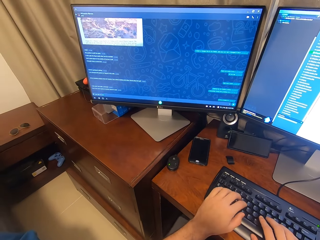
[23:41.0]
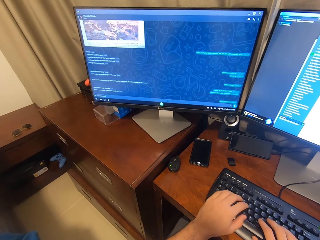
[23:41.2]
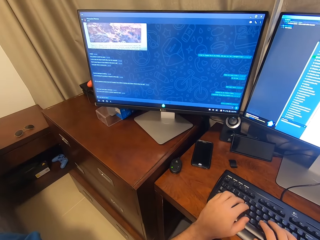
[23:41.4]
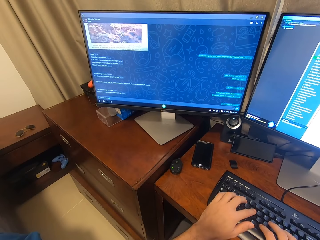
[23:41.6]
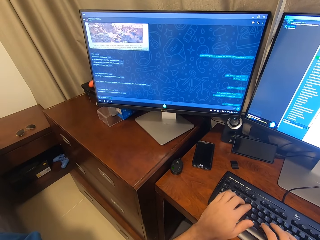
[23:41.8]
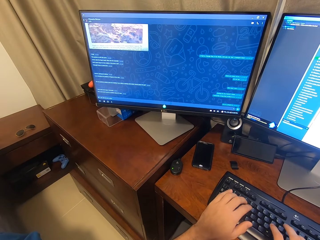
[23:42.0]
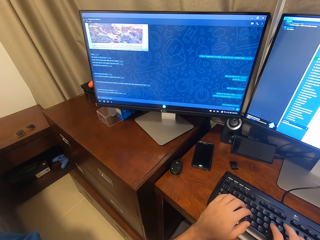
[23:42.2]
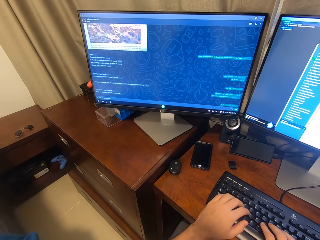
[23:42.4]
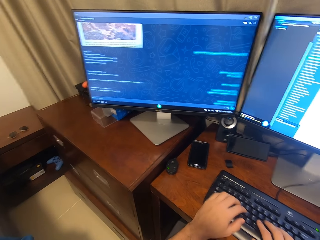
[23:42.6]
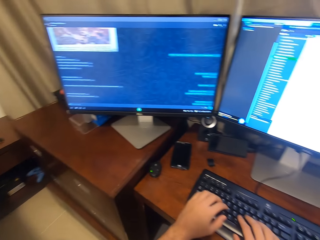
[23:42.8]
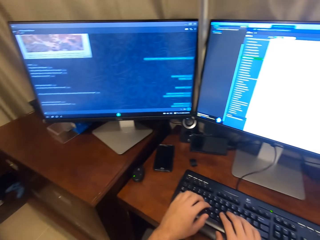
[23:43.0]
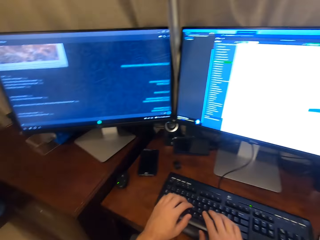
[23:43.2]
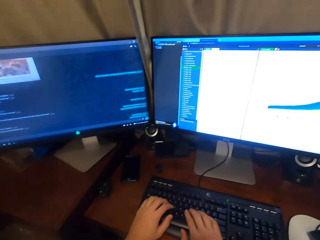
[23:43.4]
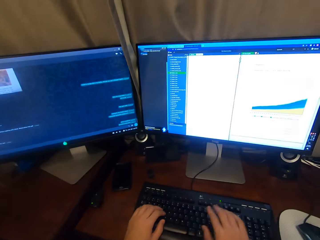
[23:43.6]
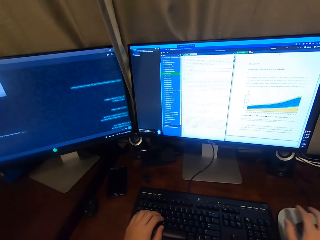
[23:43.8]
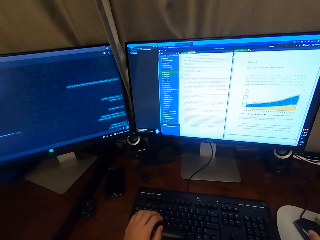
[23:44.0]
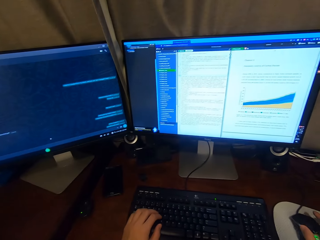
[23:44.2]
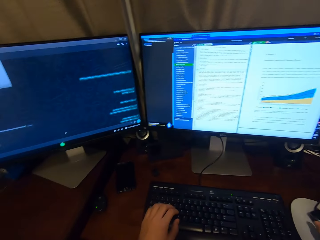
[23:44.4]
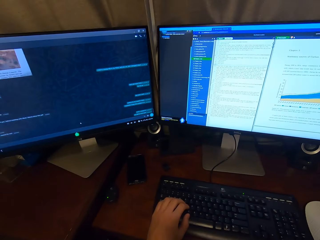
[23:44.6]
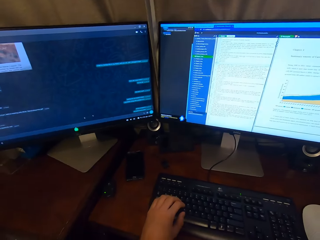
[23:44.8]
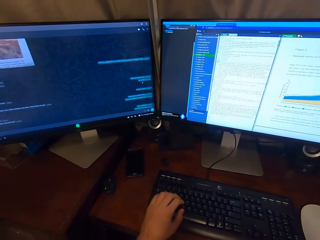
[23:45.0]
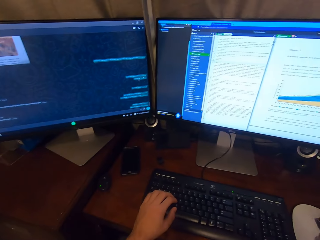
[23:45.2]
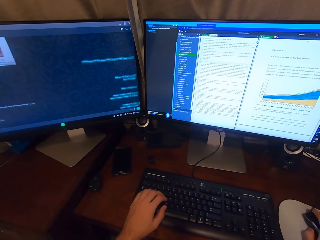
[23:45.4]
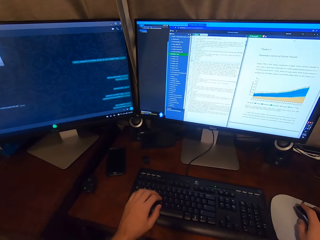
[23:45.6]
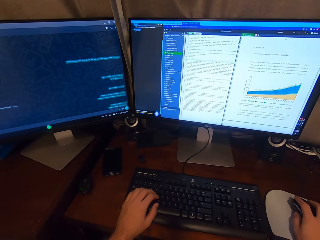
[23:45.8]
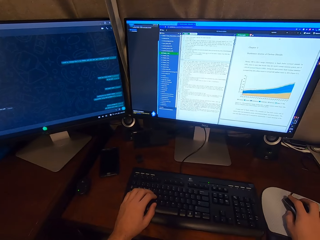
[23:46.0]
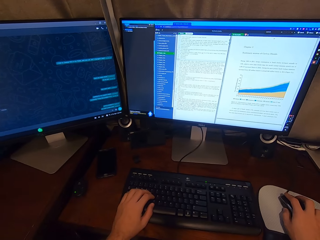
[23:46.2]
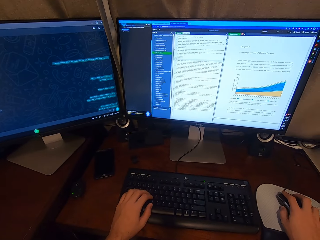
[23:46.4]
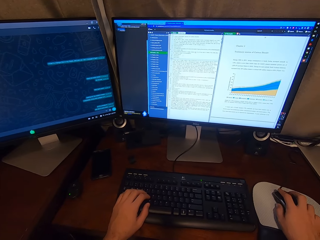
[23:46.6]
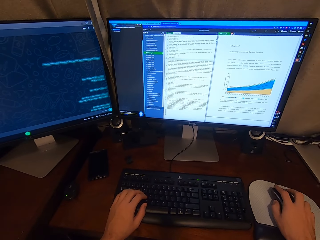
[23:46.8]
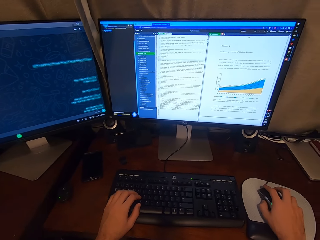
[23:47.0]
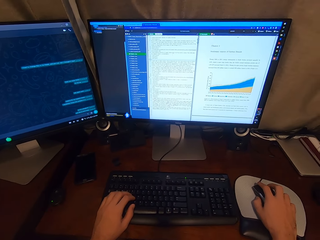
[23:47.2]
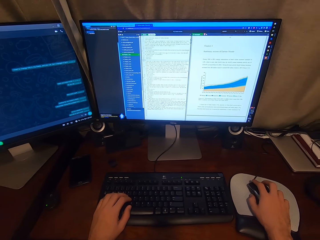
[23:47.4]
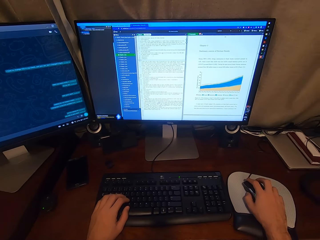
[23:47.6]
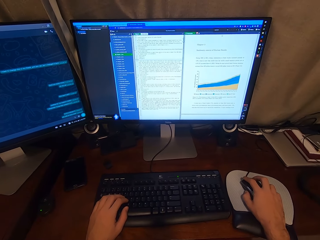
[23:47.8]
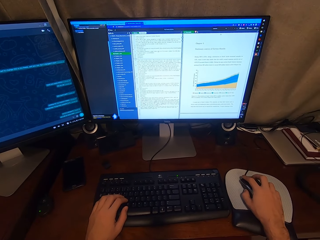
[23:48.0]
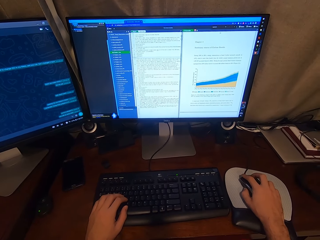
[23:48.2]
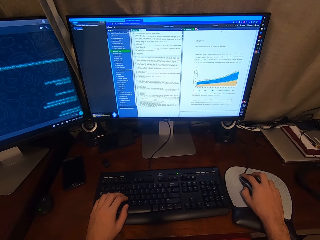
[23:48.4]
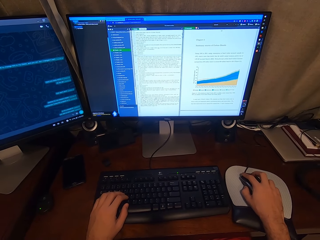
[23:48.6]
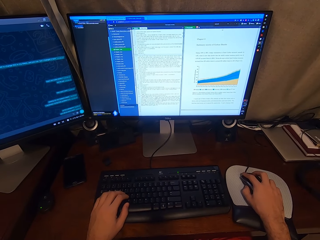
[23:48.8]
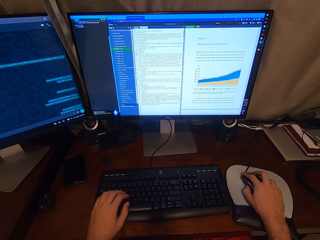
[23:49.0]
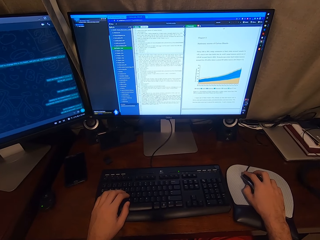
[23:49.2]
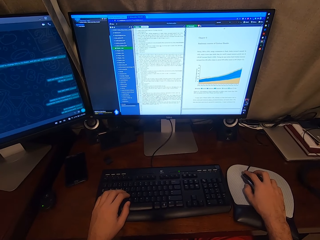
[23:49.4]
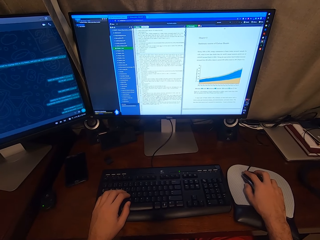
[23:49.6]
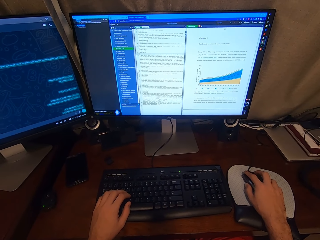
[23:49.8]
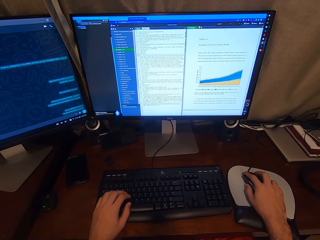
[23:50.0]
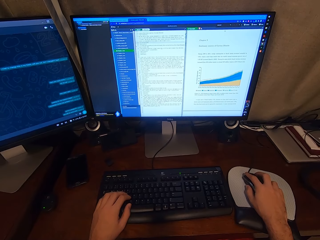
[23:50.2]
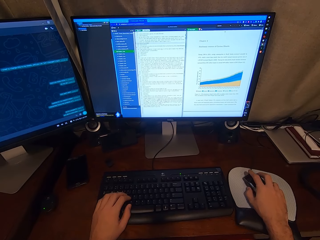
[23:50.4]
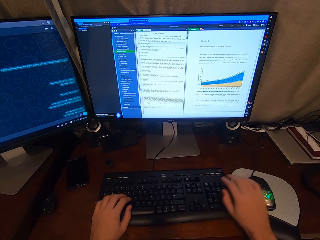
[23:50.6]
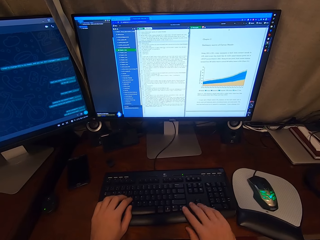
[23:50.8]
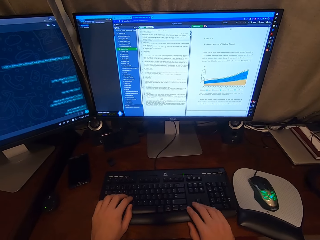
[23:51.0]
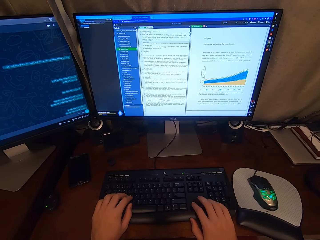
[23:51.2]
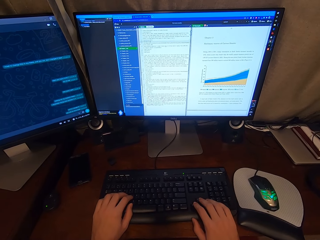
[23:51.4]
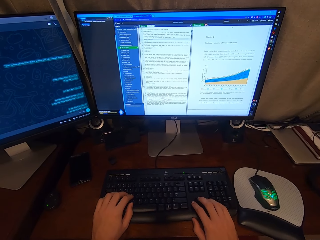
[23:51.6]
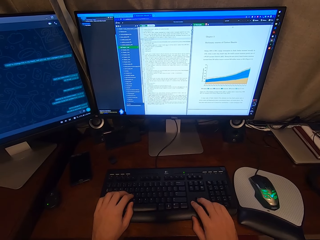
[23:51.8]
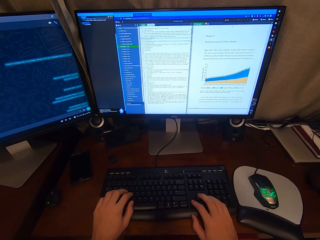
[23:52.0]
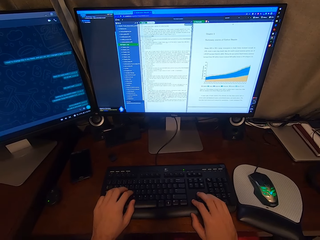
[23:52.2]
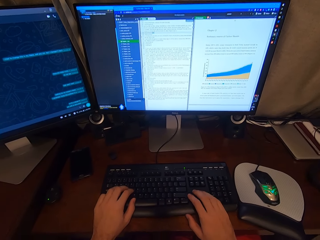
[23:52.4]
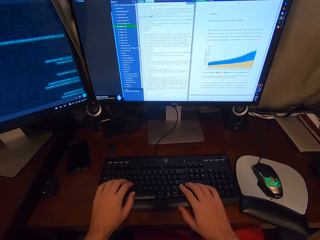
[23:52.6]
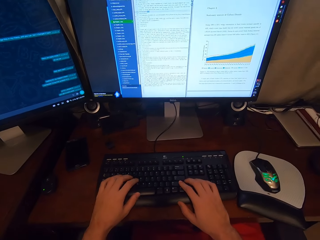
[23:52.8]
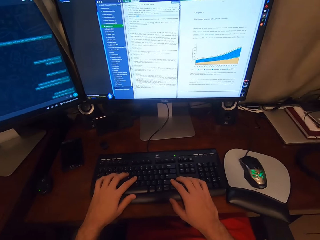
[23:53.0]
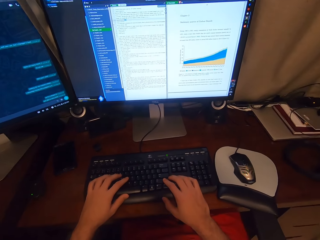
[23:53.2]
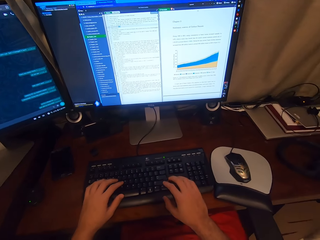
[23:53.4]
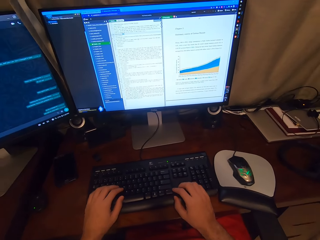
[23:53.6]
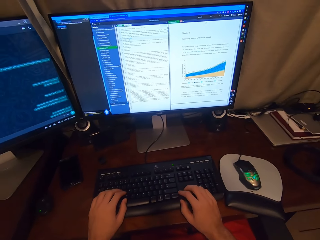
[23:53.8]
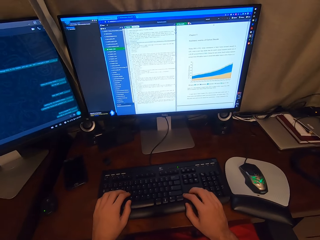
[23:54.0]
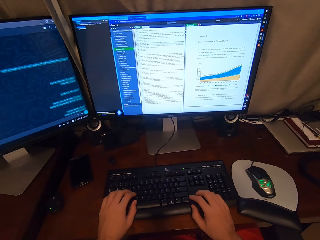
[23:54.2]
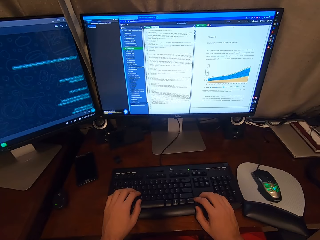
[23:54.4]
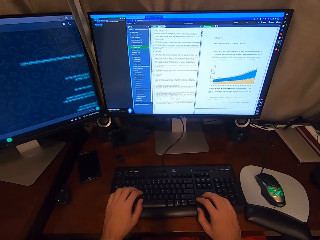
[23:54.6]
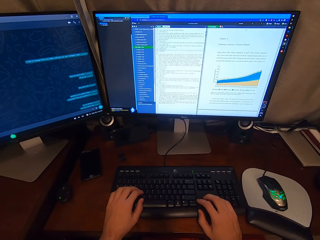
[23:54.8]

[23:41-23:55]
The camera wearer holds the USB mouse attached to the desktop computer with his right hand. He slightly moves the USB mouse in his right hand. He scrolls the computer. He clicks on the USB mouse attached to the desktop computer with his right hand. He types on the desktop computer keyboard with his right hand.

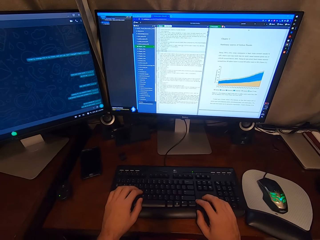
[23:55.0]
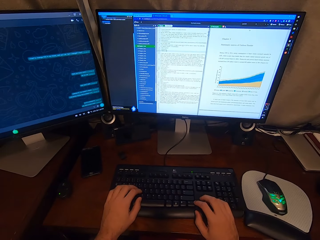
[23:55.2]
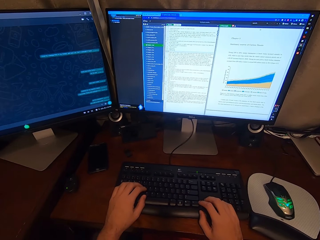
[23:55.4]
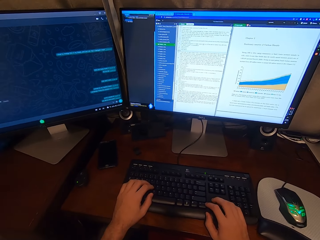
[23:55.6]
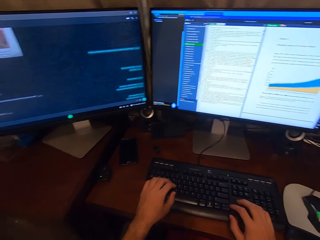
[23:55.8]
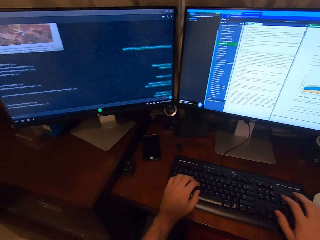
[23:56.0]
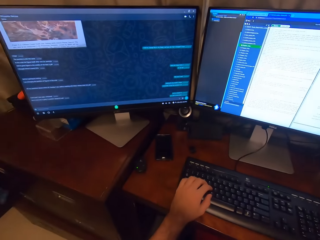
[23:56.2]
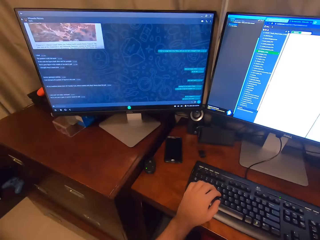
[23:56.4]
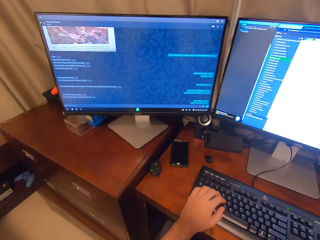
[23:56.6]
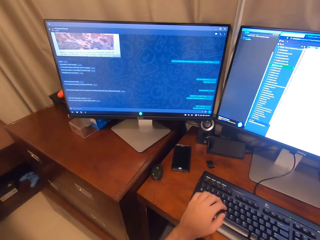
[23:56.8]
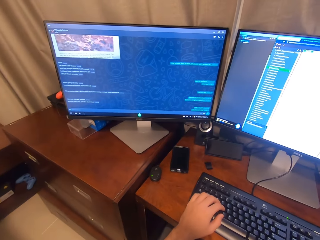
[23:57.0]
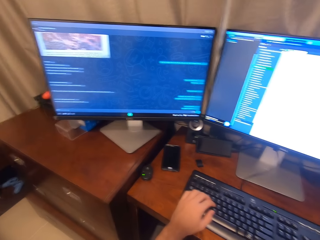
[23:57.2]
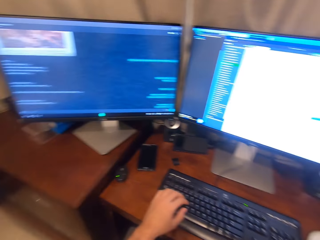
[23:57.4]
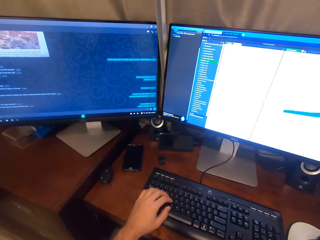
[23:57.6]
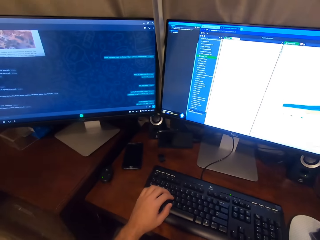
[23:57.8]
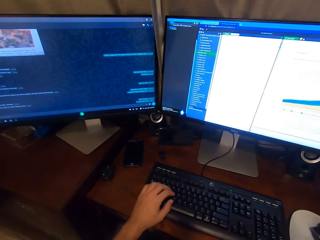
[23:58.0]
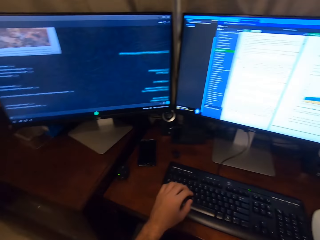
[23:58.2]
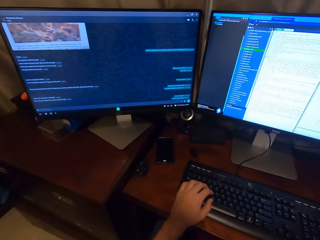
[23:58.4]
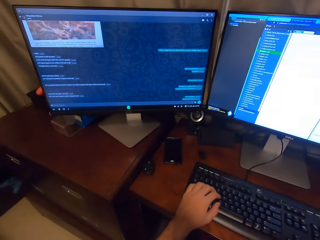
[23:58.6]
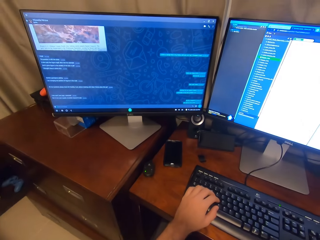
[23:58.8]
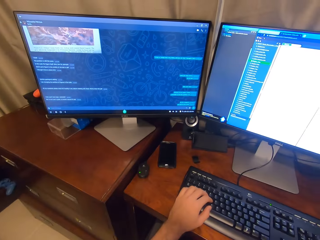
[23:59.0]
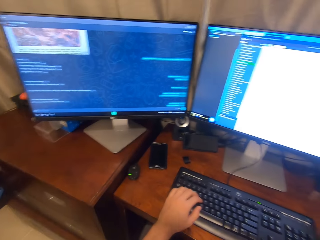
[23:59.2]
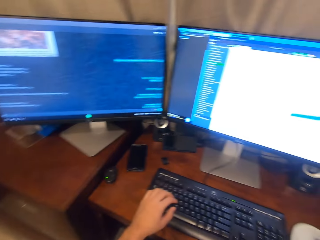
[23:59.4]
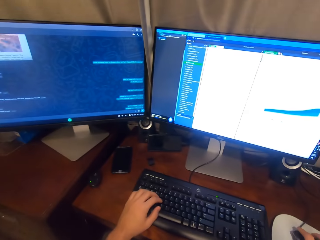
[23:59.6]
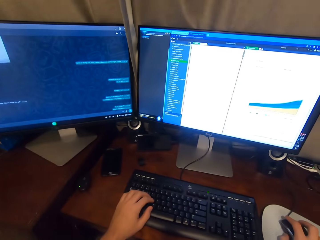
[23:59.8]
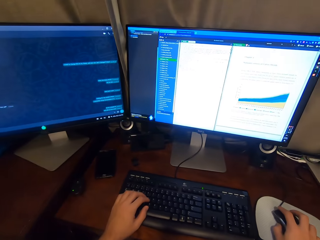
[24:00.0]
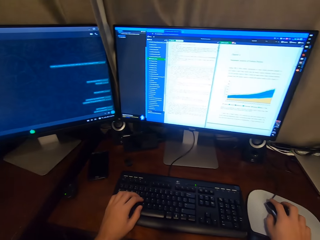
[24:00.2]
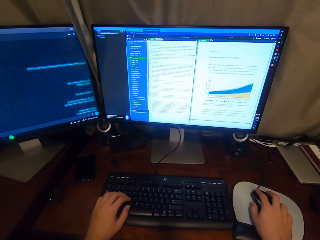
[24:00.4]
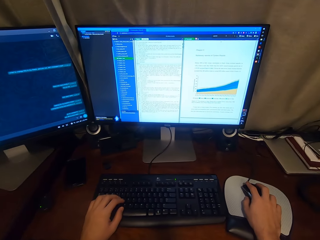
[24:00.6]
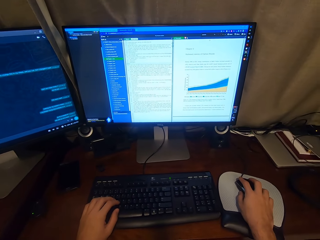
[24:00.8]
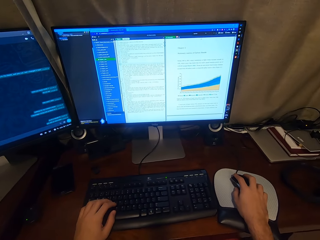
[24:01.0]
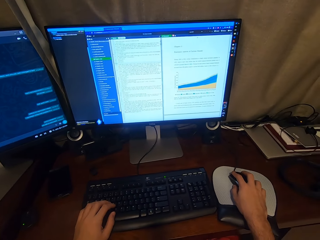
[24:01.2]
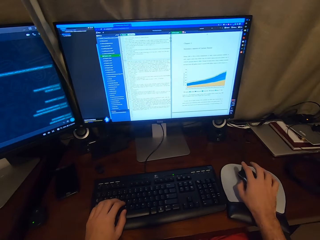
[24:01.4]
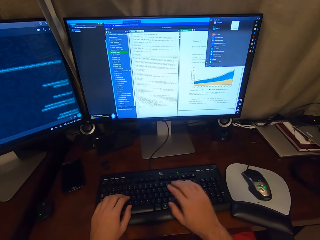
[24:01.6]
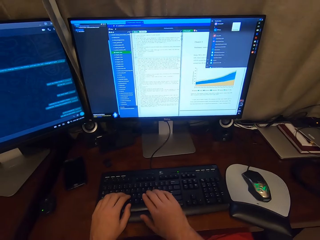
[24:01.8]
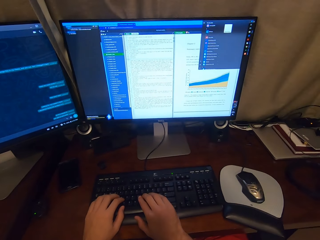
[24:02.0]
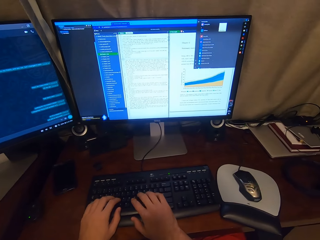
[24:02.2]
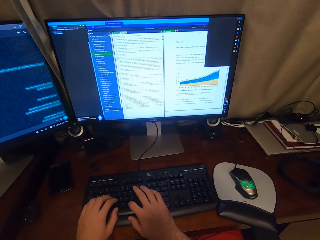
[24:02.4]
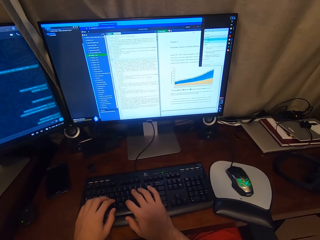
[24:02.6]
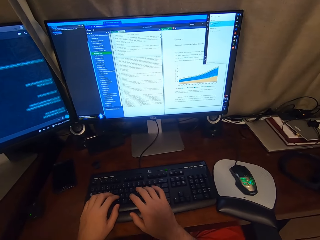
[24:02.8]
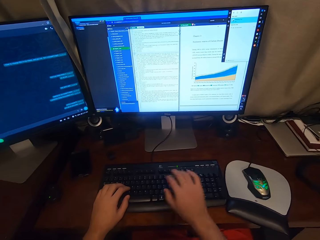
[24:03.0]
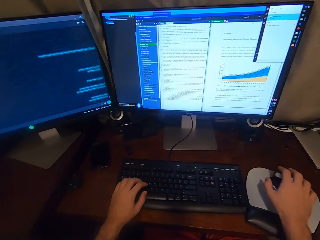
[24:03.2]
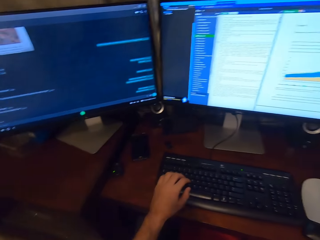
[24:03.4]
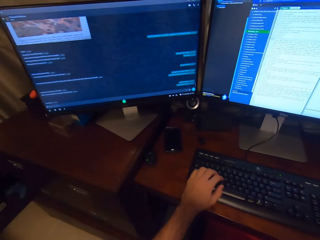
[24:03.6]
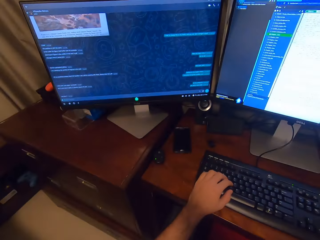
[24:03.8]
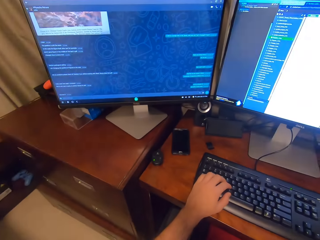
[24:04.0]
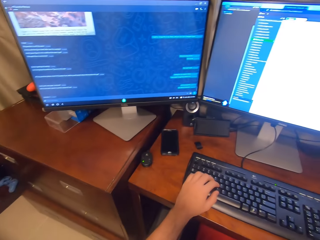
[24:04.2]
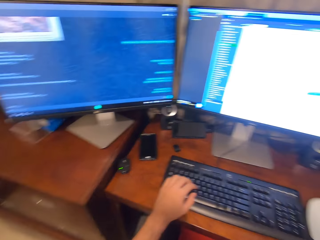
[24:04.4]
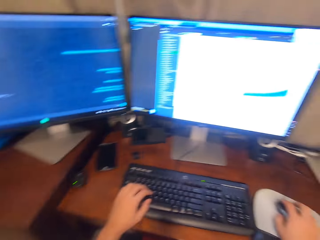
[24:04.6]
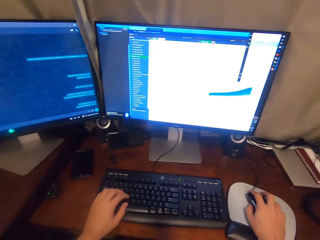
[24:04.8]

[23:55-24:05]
The camera wearer holds the USB mouse attached to the desktop computer with his right hand. He clicks on the USB mouse attached to the desktop computer with his right hand. He scrolls the computer. He types on the keyboard attached to the desktop computer with his hands. He holds the USB mouse attached to the desktop computer with his right hand.
